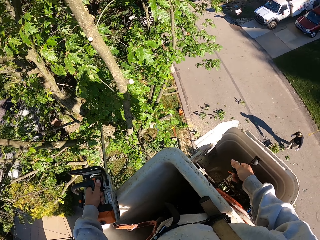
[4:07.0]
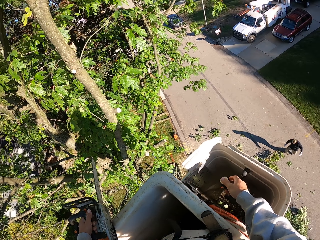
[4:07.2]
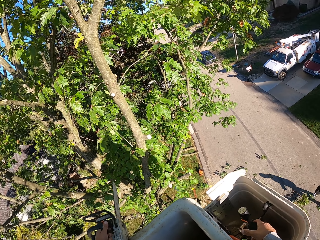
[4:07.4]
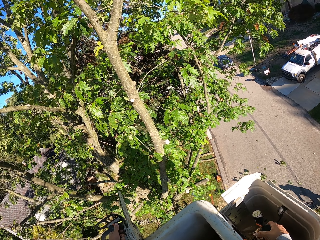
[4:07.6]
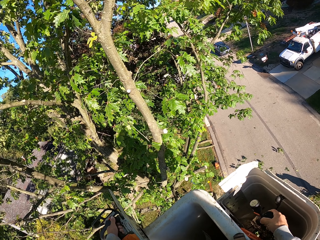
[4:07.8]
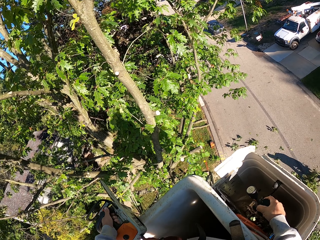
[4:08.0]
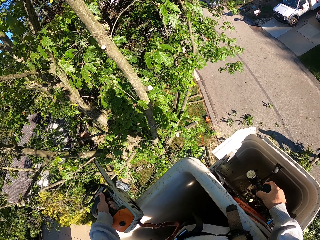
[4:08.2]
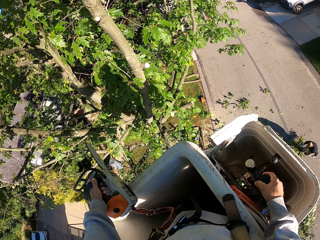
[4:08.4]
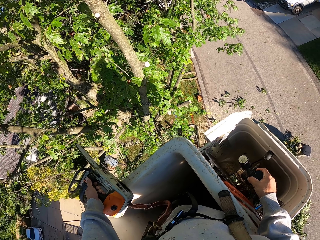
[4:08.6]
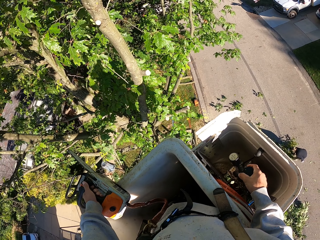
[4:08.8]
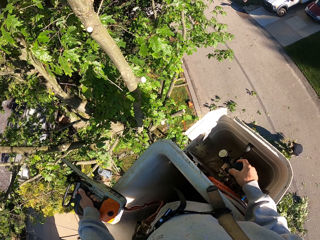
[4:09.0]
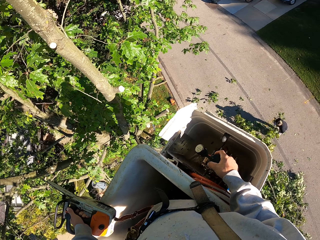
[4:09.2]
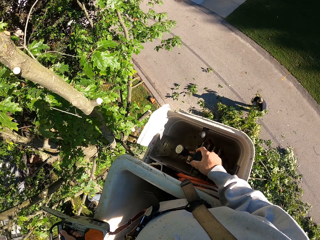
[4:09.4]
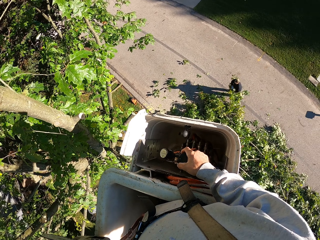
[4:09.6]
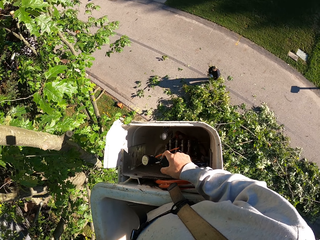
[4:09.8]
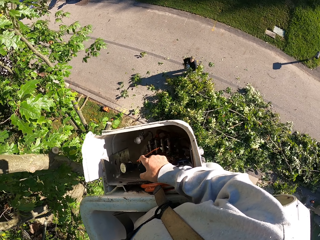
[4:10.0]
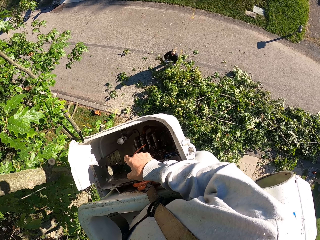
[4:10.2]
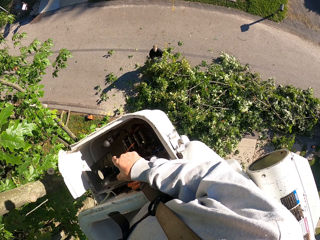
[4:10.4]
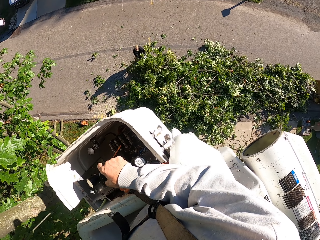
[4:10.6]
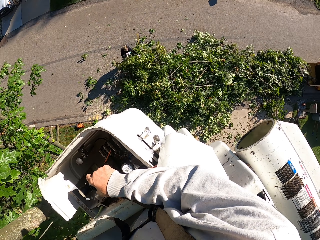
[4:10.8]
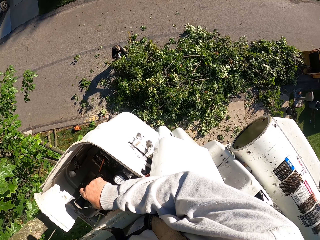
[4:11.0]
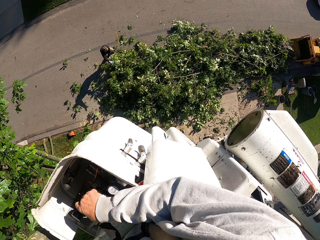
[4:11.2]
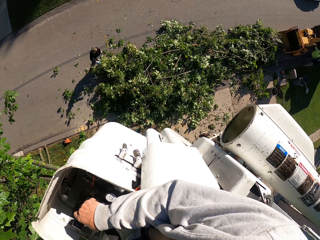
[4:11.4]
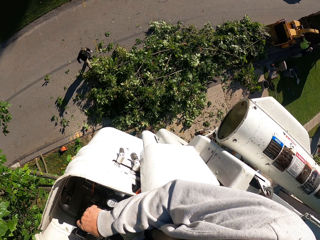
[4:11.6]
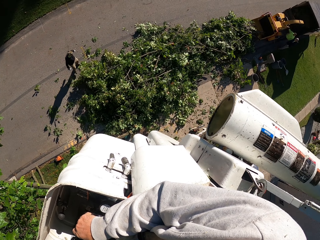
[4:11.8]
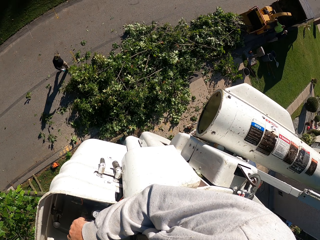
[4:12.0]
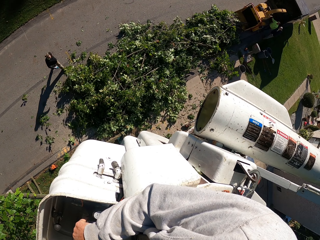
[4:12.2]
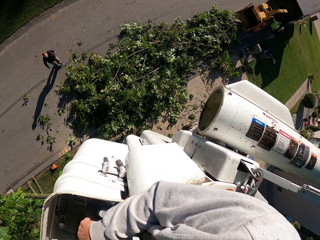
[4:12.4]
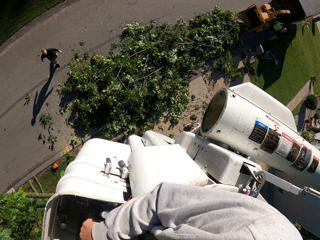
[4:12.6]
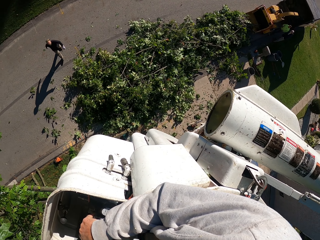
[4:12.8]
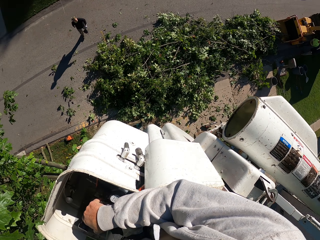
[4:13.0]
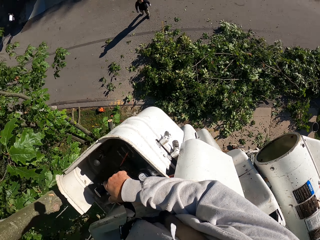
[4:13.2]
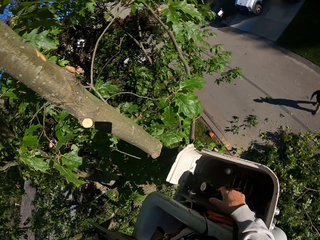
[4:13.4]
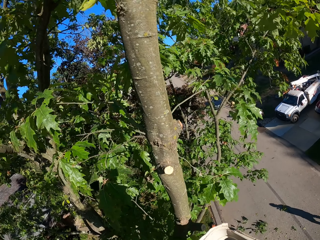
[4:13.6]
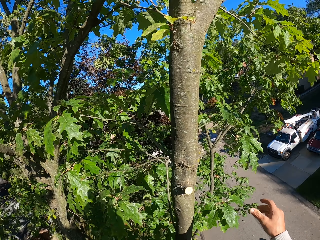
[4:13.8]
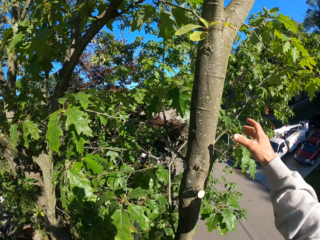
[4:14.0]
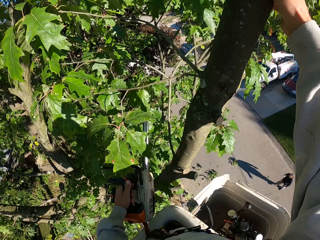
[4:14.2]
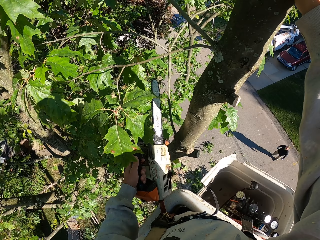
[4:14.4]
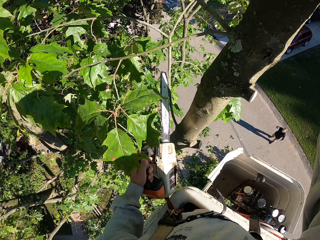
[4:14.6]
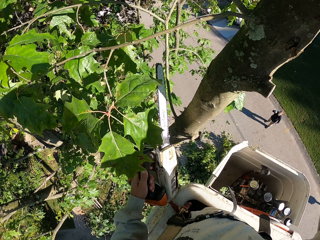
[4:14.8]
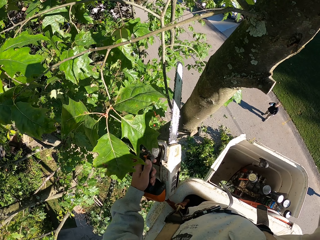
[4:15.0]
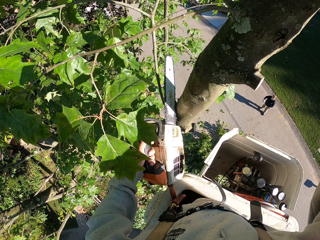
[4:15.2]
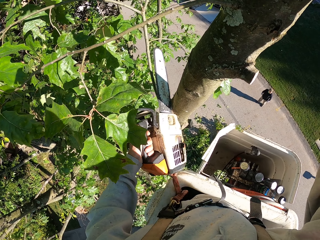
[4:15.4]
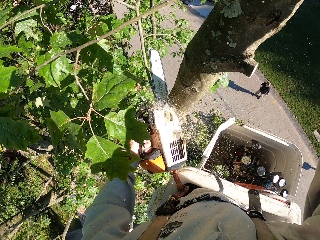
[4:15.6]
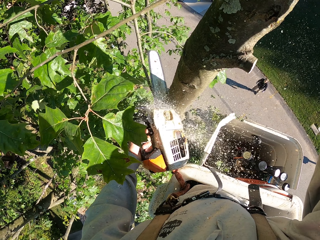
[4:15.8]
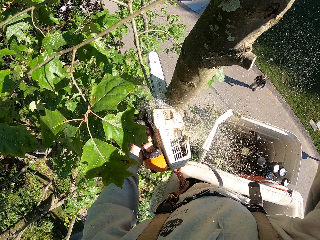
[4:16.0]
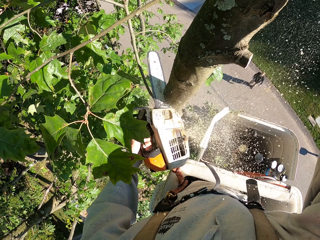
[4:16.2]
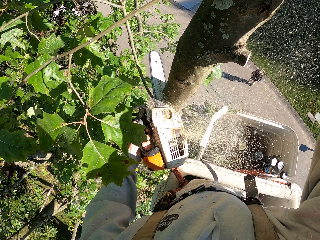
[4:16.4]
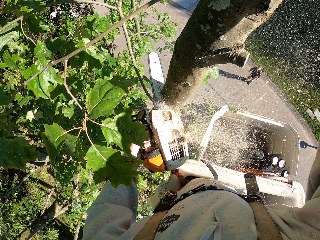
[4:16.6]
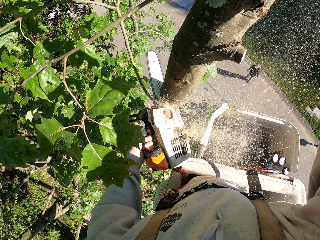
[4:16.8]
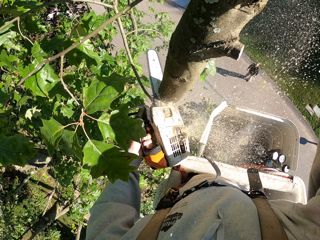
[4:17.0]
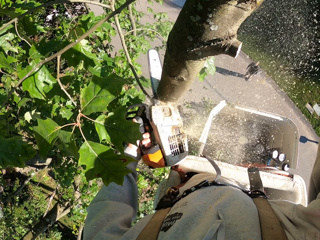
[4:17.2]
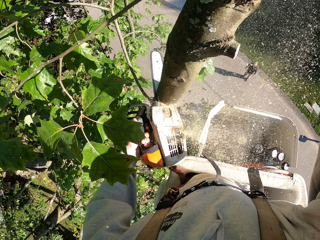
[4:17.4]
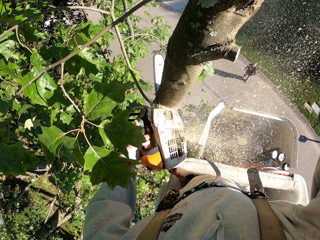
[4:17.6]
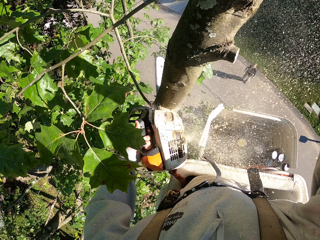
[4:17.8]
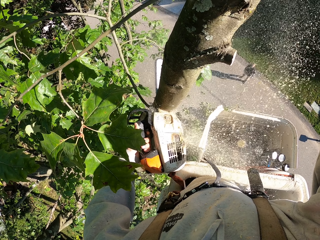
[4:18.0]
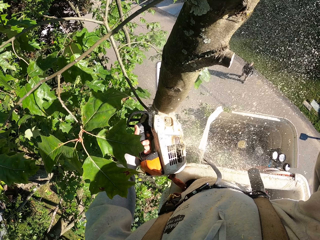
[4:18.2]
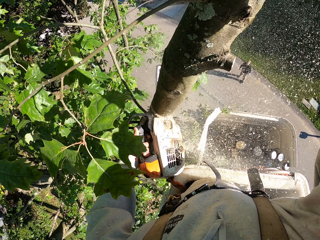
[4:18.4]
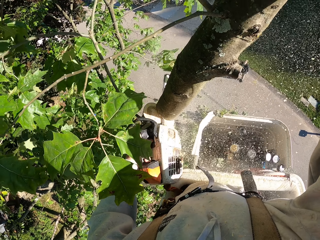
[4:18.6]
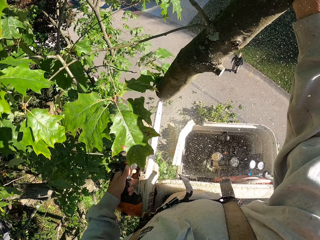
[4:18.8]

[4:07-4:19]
The camera wearer grabs a tree branch with his right hand. He cuts the tree branch with the chainsaw in his left hand.

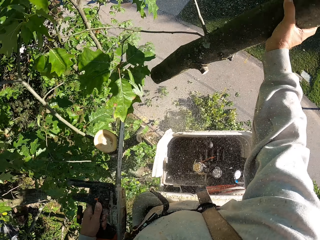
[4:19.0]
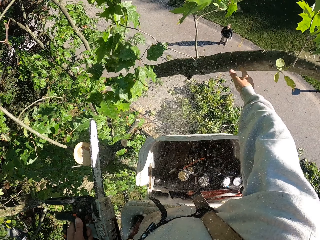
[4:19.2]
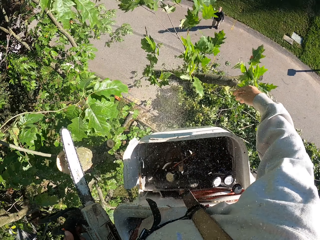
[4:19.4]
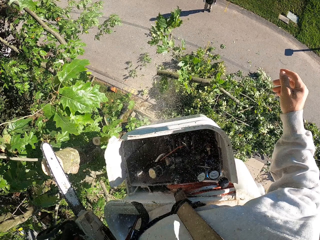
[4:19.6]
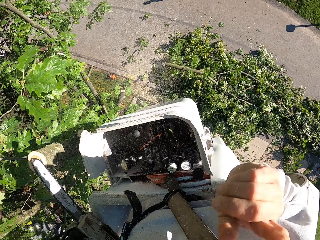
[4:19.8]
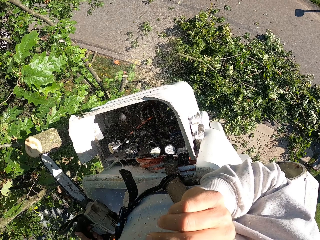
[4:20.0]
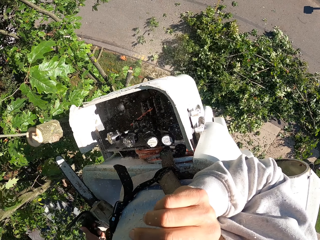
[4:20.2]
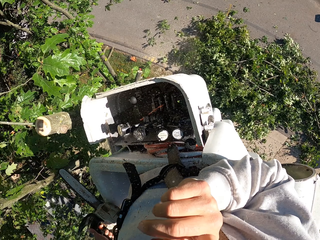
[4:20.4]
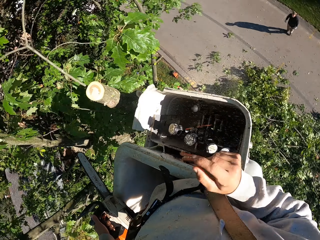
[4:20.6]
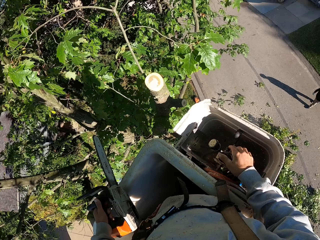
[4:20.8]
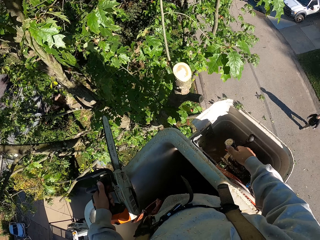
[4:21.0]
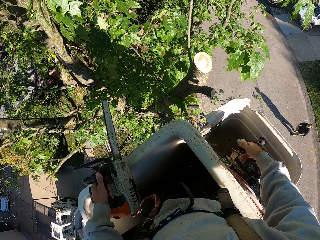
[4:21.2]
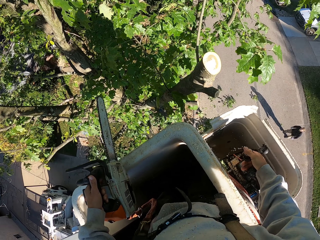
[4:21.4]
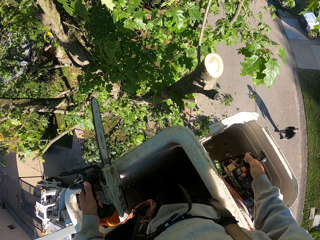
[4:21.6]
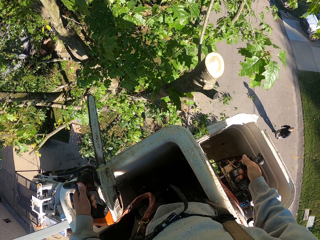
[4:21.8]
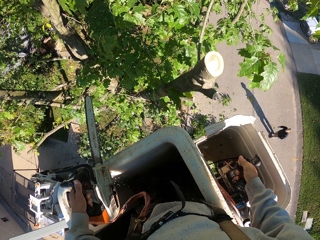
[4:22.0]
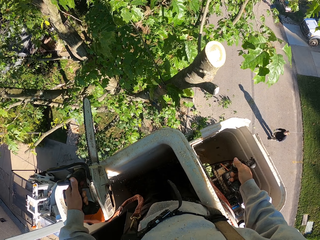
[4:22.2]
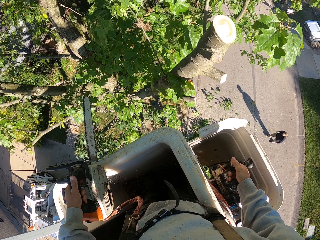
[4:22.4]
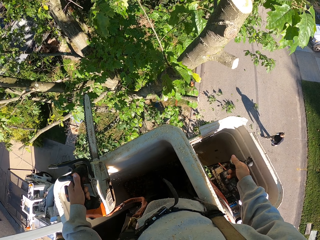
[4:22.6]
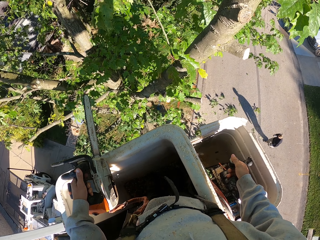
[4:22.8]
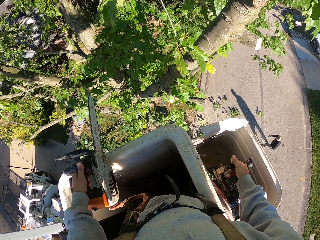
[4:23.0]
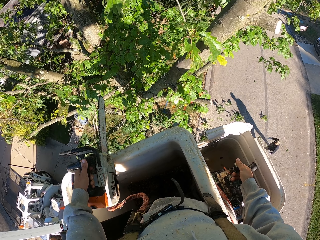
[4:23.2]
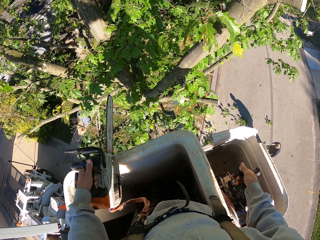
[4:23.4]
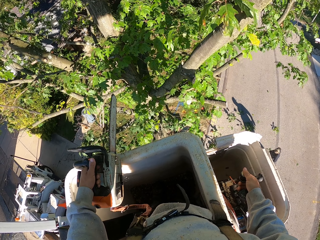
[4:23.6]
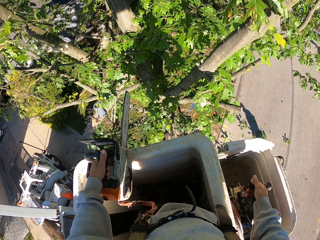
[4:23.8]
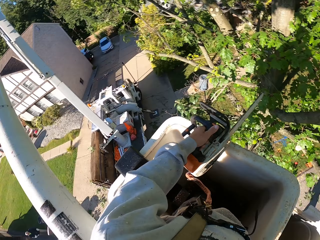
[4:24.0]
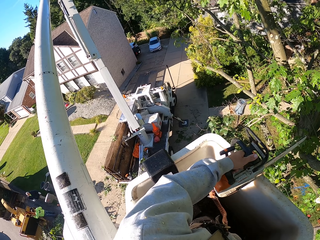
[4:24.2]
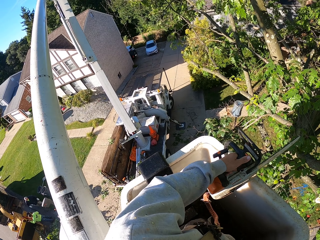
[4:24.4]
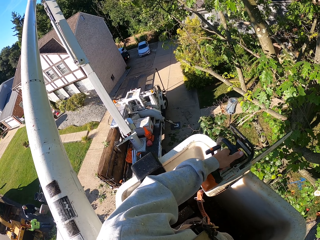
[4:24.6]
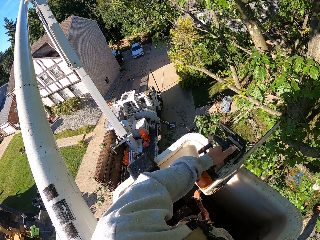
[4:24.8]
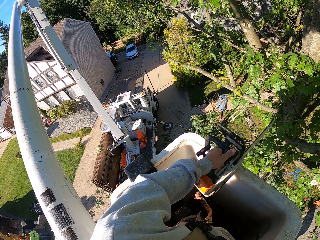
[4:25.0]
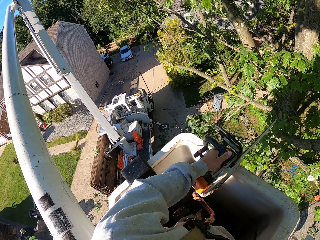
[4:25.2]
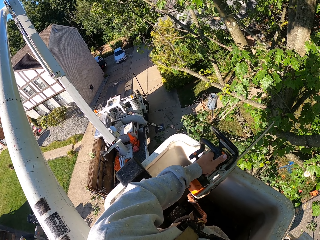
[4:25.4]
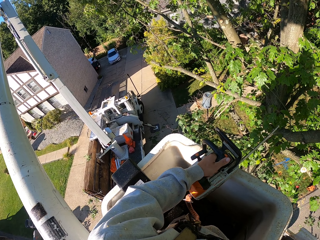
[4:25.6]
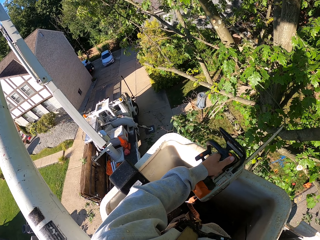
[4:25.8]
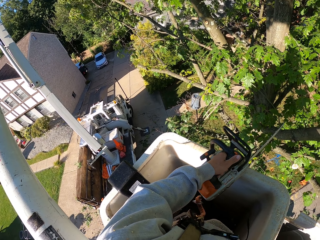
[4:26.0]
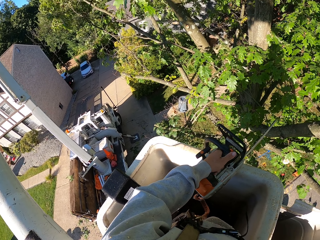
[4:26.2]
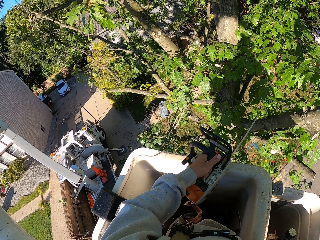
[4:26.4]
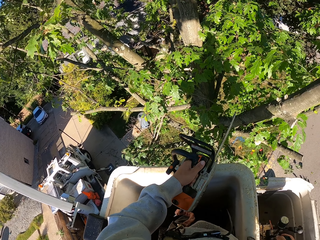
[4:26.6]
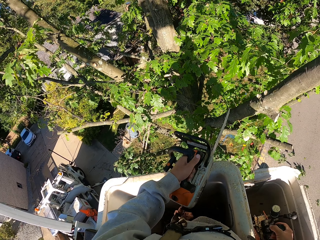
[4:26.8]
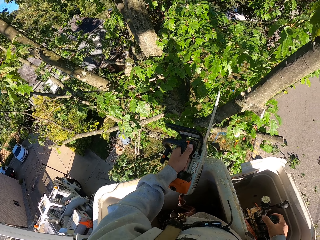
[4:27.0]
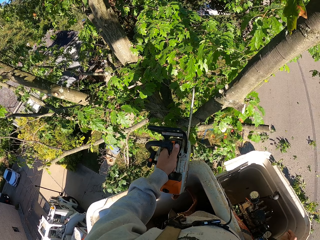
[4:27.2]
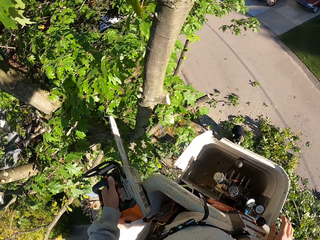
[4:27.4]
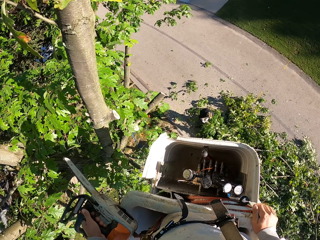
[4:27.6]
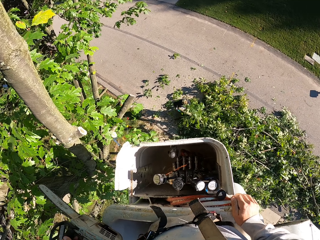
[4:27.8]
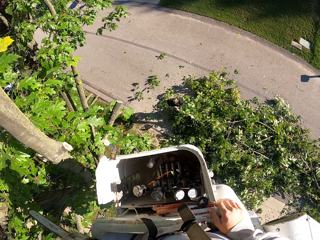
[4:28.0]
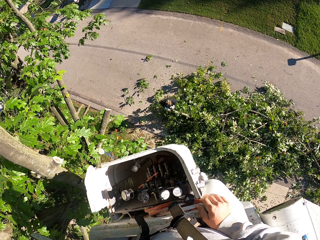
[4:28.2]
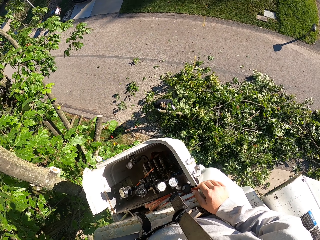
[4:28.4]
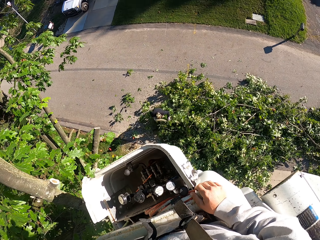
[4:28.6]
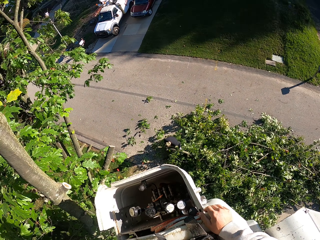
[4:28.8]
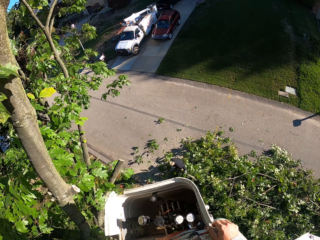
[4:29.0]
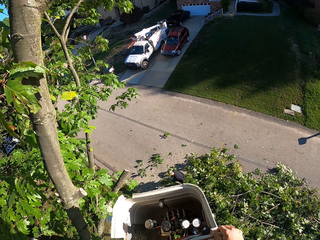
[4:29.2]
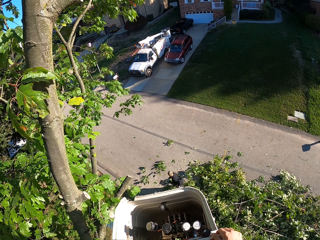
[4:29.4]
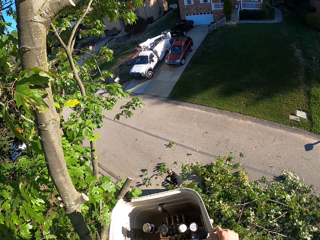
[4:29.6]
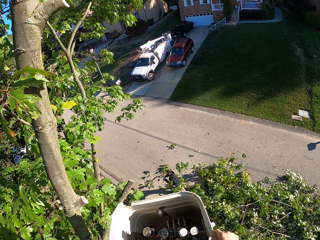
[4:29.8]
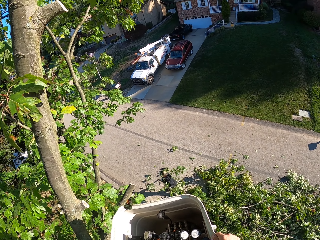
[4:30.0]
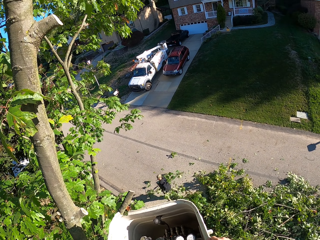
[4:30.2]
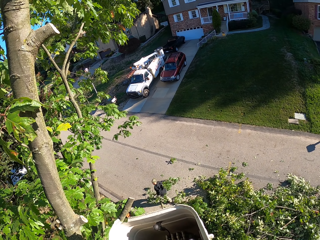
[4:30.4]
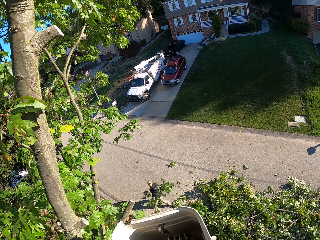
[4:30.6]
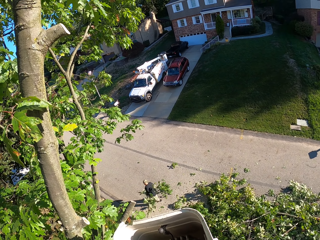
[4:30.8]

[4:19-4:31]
The camera wearer drops the tree branch on the ground with his right hand. He touches his face with his right hand. He grabs the hydraulic control on the boom lift with his right hand. He controls the lift.
